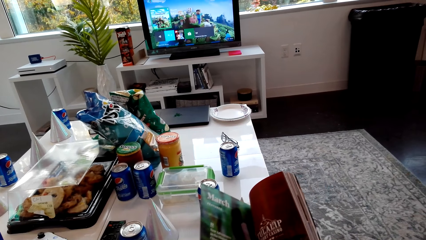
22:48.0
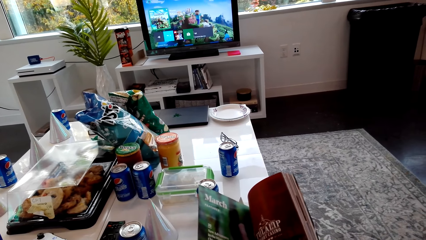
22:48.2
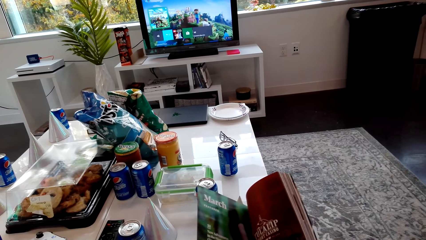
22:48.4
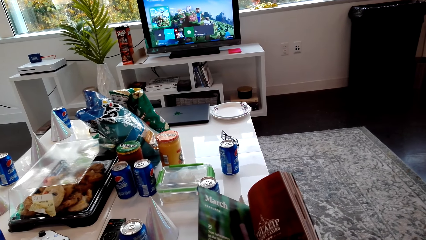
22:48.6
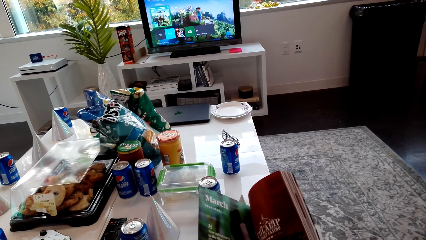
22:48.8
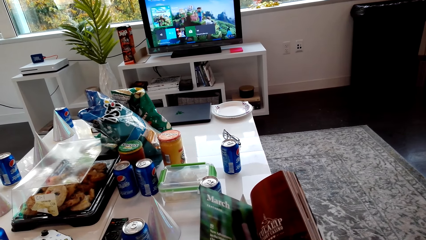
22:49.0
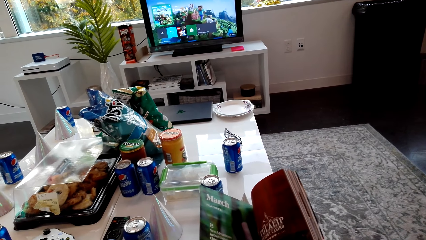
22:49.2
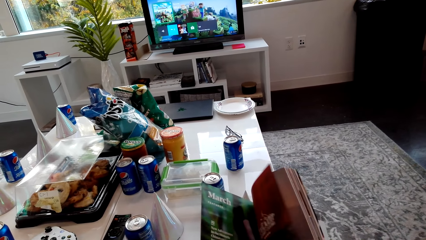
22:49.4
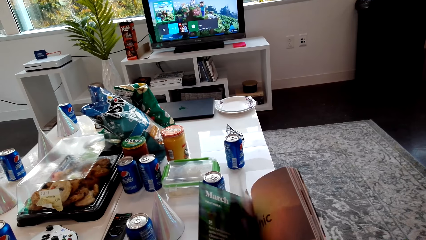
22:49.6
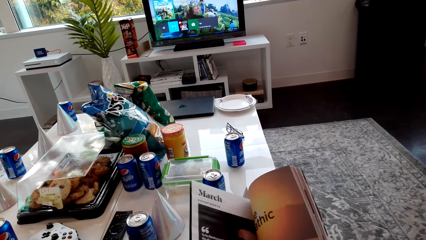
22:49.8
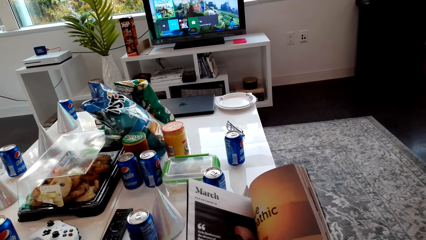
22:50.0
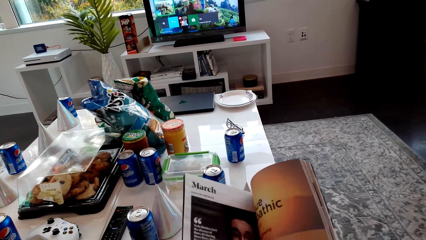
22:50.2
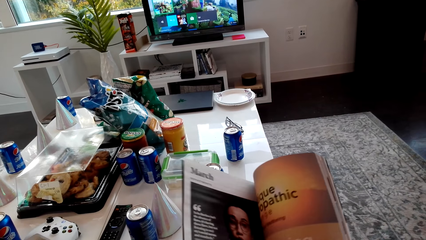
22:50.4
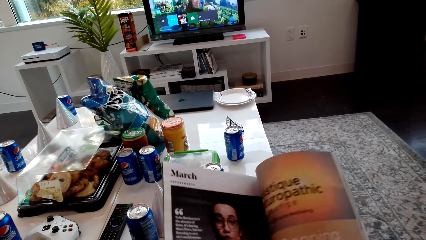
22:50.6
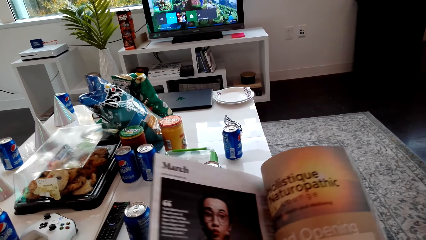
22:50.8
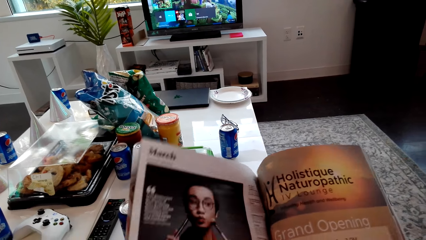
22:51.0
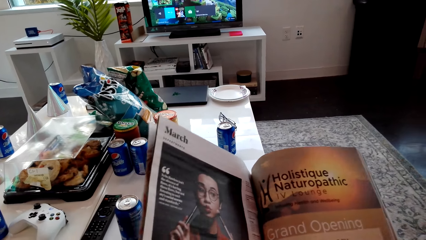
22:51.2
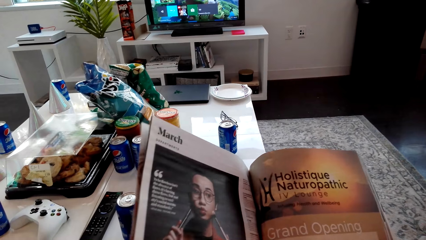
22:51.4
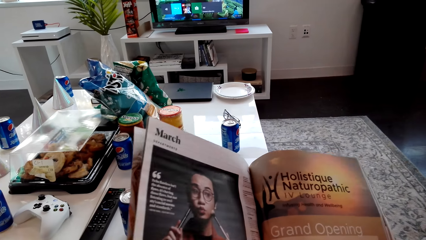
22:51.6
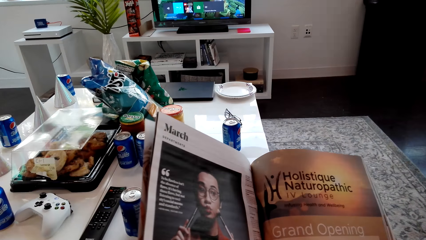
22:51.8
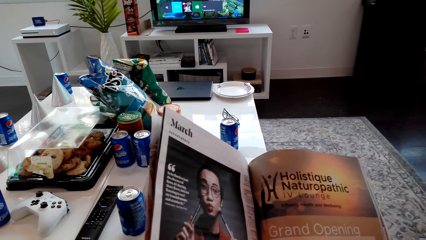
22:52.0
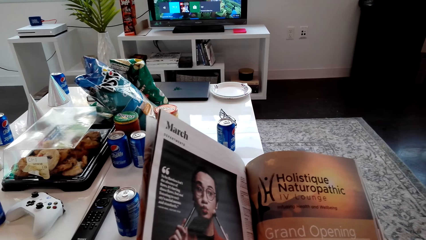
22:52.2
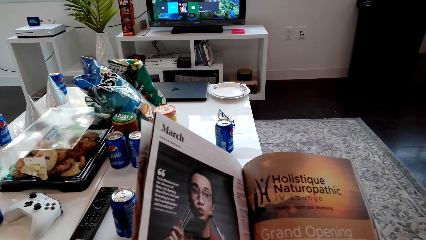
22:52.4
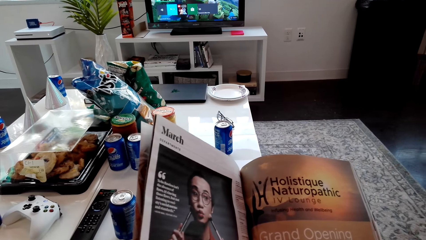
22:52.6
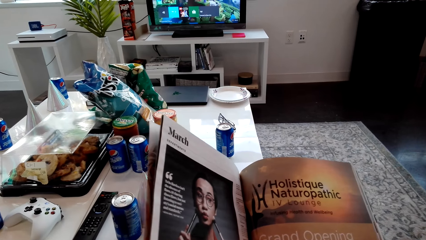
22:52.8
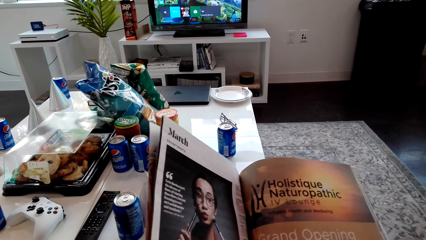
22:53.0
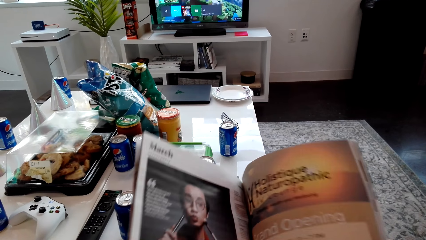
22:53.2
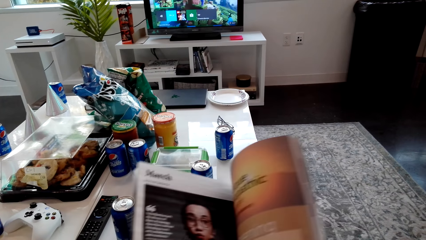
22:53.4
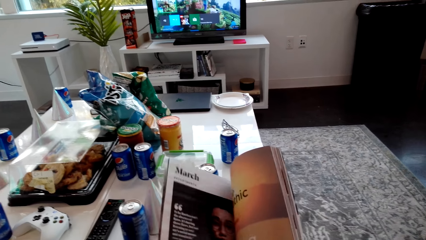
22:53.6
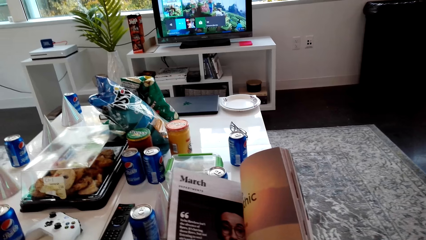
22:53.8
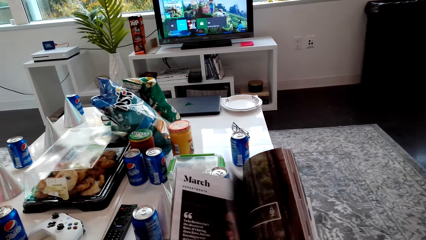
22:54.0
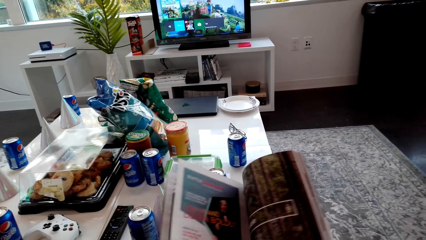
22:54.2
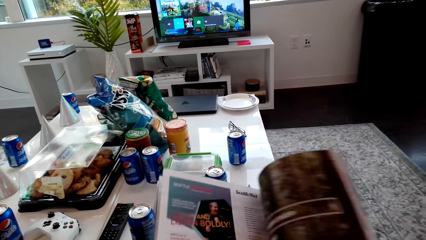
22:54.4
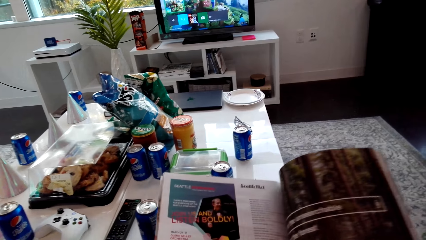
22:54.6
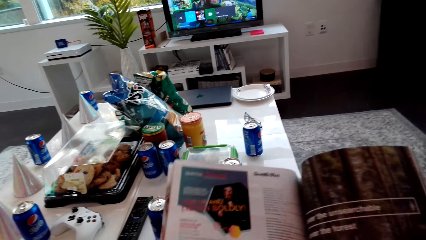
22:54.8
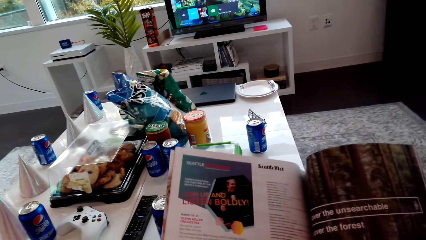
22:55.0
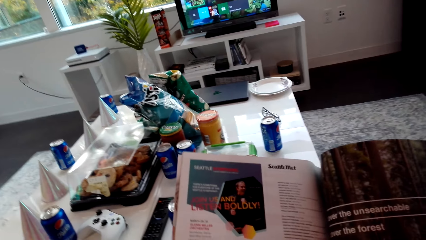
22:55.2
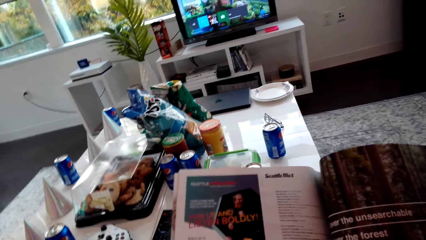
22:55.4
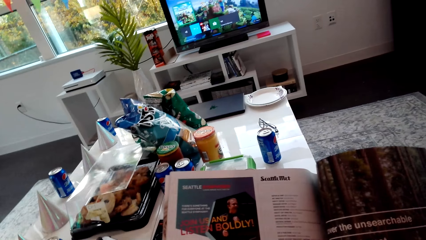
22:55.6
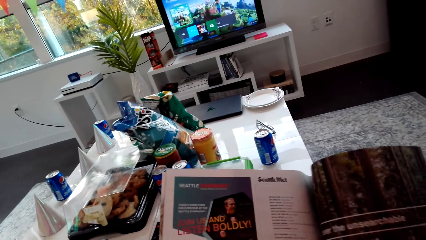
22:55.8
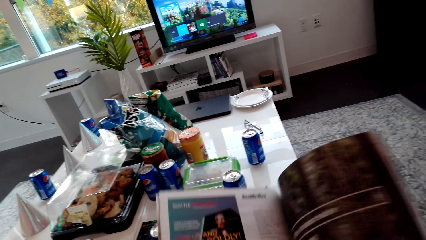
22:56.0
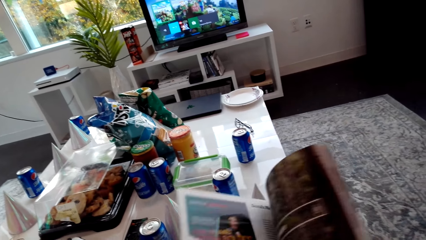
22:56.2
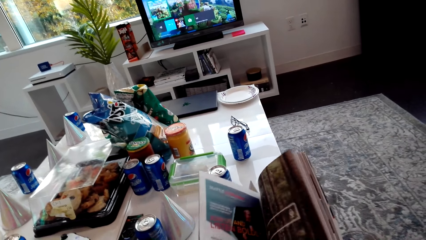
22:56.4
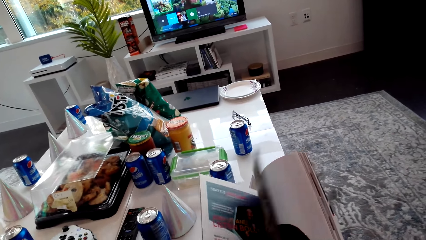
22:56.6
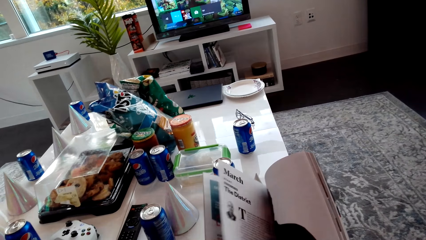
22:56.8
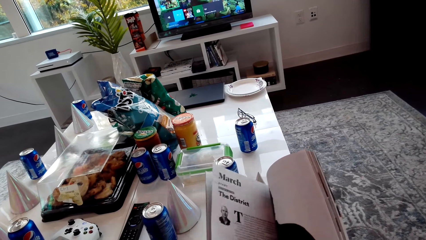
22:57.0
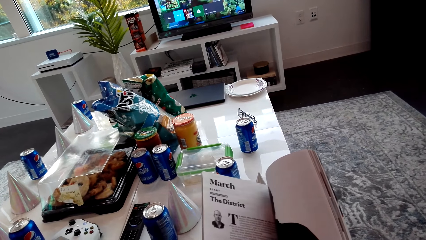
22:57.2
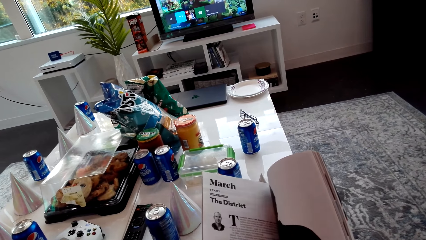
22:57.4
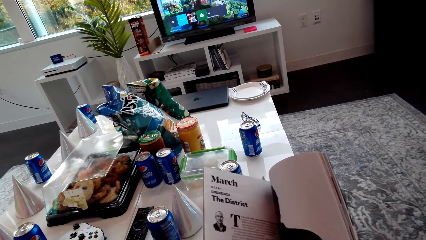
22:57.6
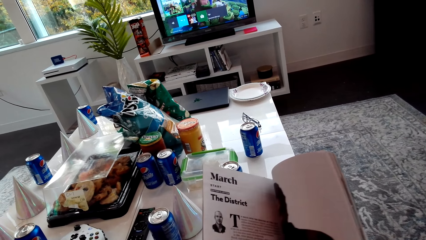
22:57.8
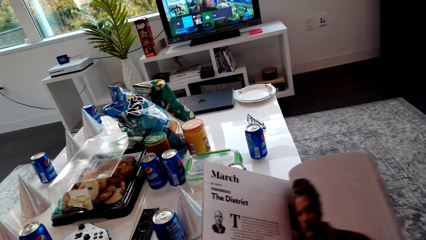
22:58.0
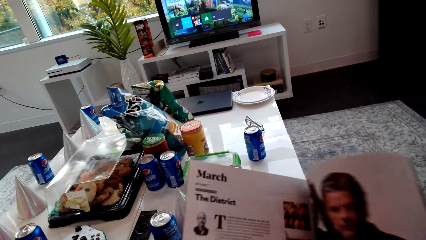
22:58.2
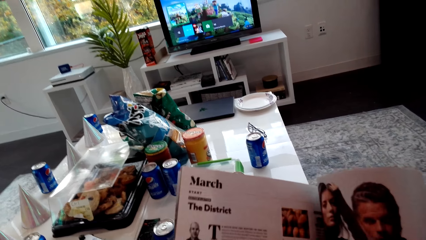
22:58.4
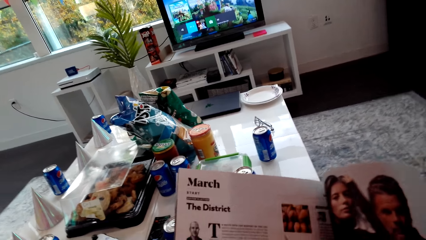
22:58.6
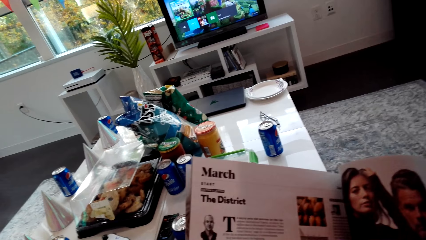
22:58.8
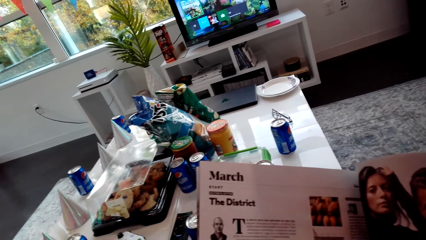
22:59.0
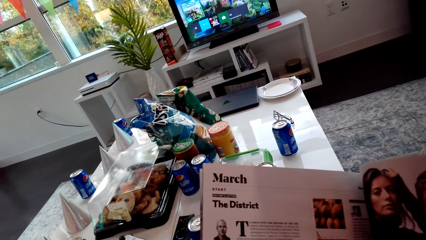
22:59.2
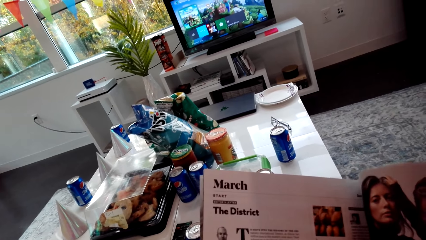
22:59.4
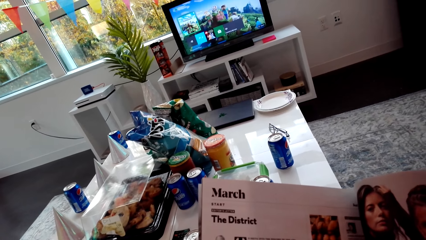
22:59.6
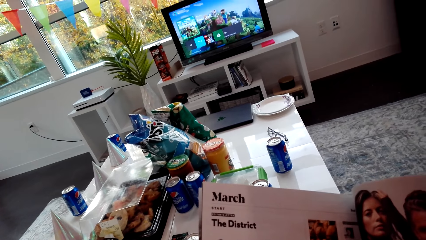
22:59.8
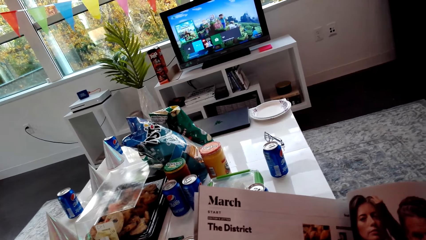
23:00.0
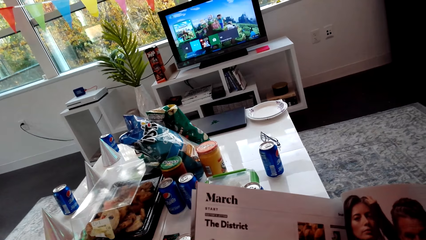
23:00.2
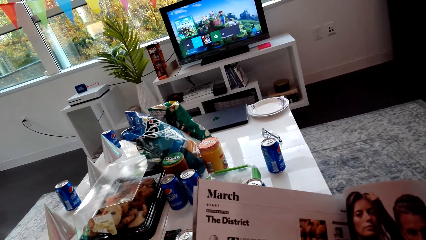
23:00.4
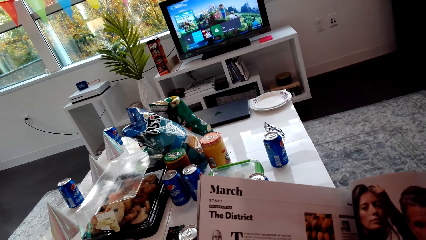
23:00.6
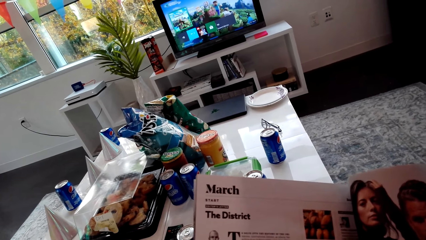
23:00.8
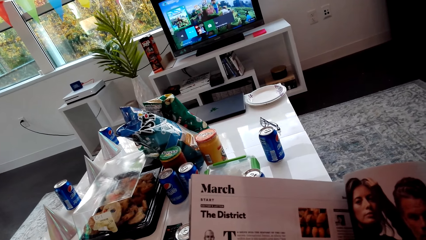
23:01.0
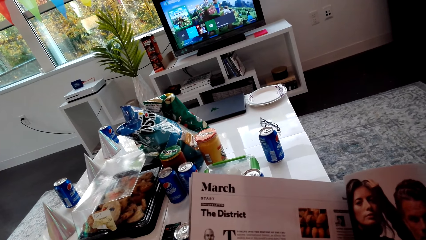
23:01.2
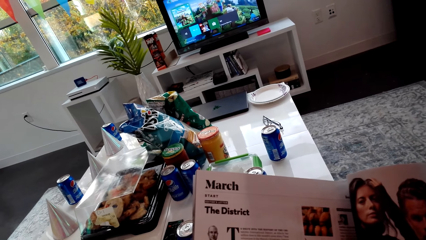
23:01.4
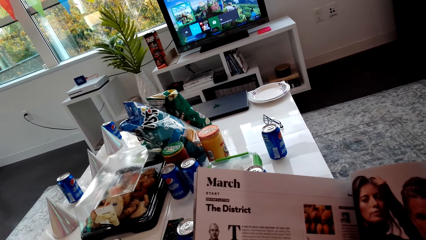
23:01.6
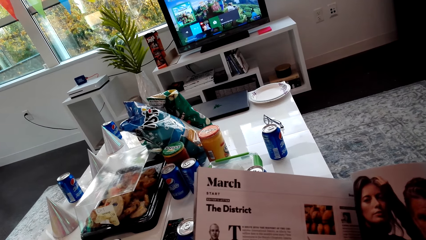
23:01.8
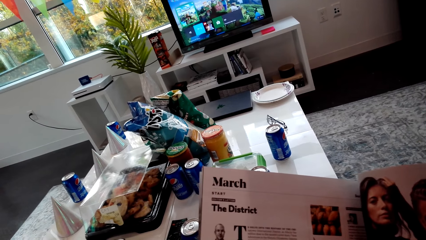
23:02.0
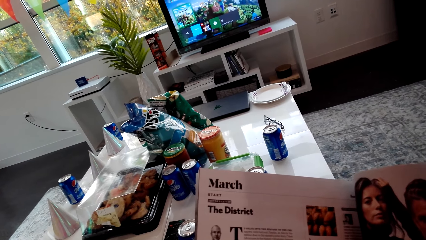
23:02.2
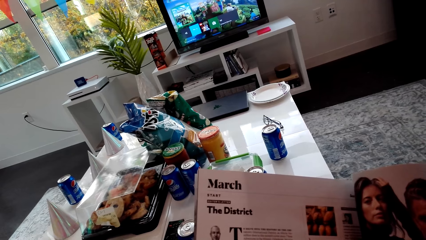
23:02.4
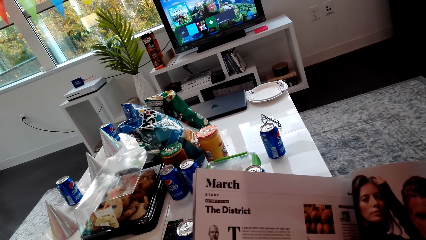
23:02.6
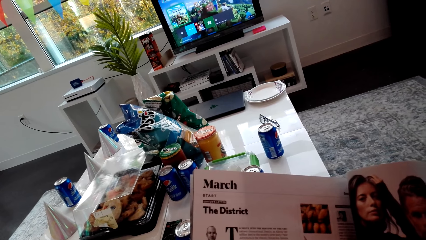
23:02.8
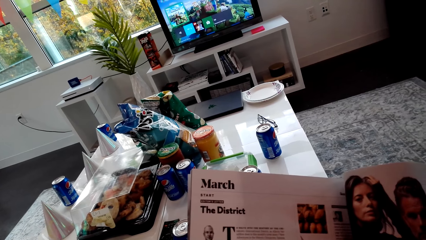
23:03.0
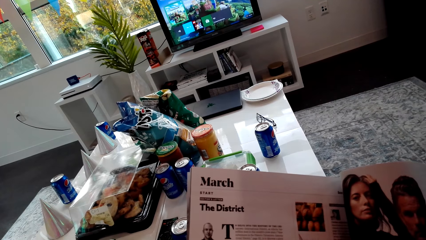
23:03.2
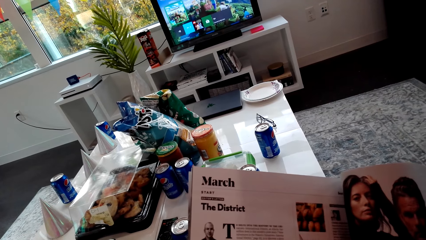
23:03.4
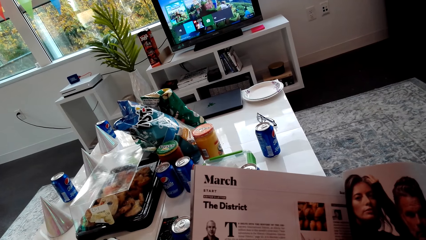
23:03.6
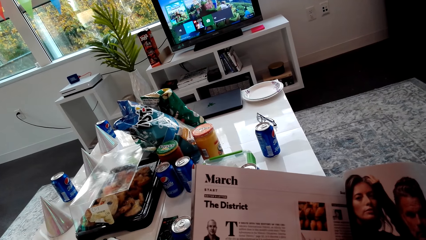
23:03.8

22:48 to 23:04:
The camera wearer reads the magazine. They flip pages. They read the magazine. They flip pages. They read the magazine.
